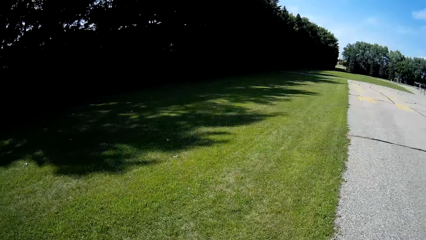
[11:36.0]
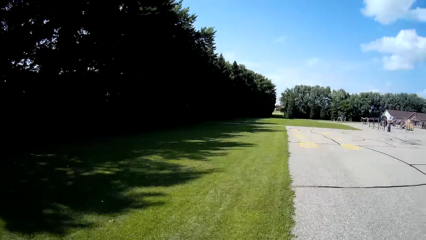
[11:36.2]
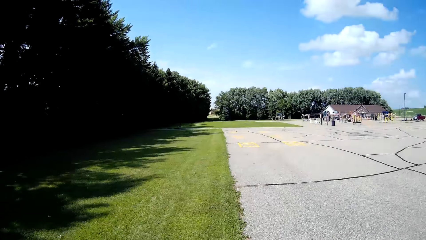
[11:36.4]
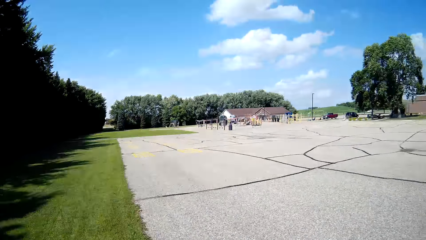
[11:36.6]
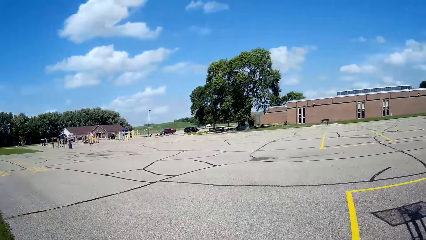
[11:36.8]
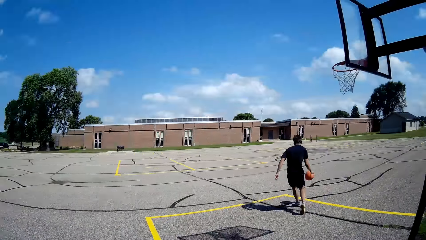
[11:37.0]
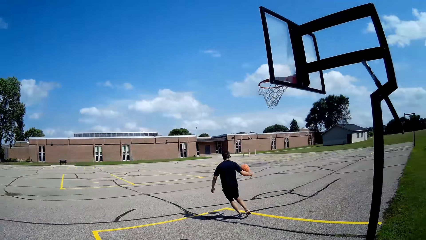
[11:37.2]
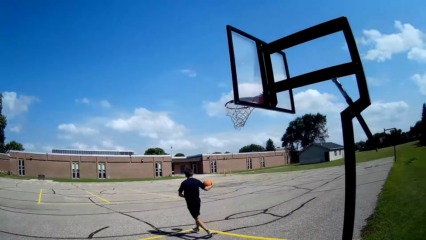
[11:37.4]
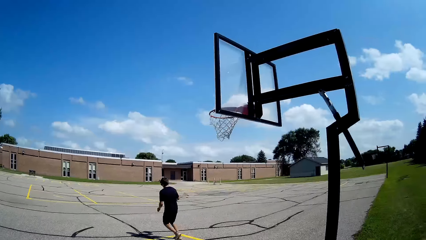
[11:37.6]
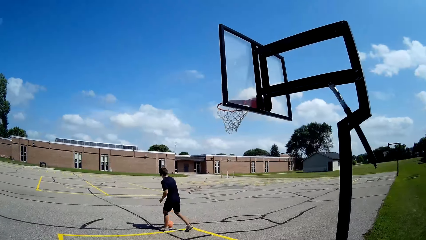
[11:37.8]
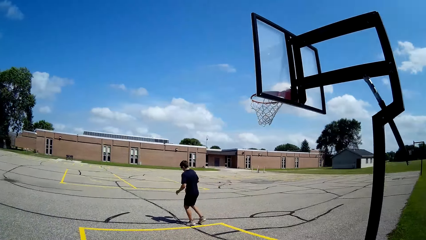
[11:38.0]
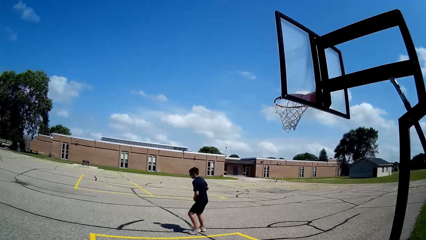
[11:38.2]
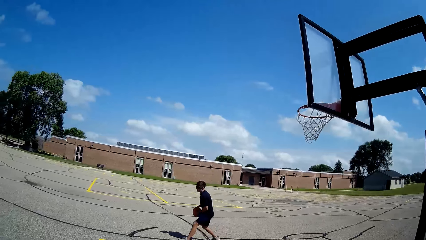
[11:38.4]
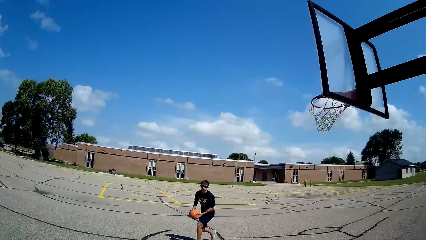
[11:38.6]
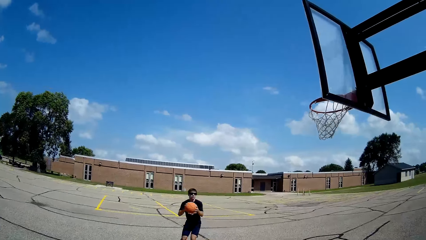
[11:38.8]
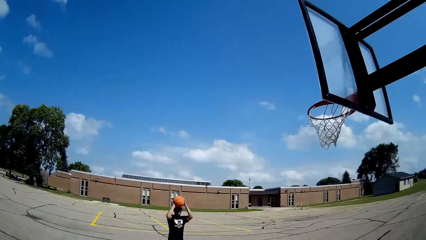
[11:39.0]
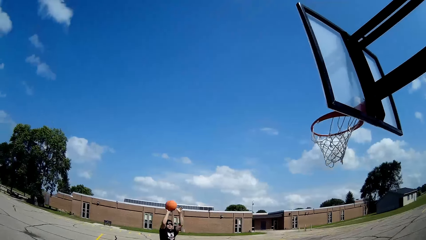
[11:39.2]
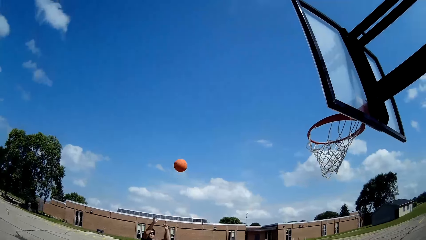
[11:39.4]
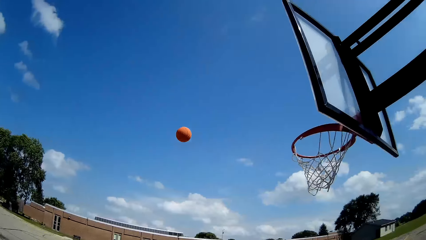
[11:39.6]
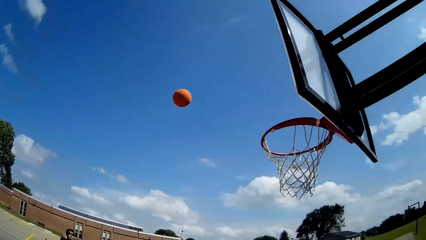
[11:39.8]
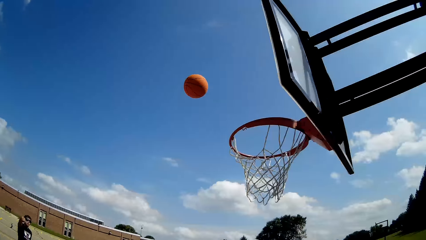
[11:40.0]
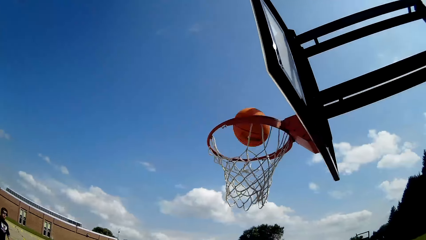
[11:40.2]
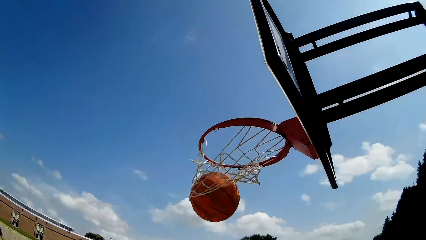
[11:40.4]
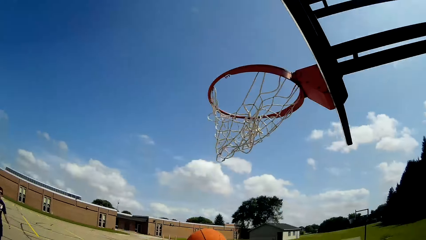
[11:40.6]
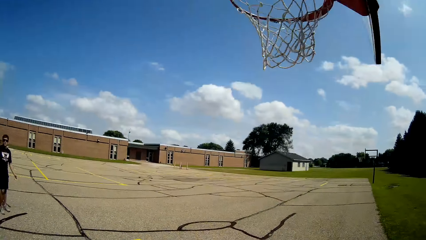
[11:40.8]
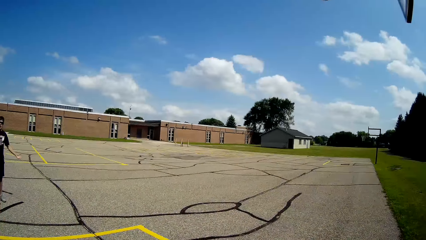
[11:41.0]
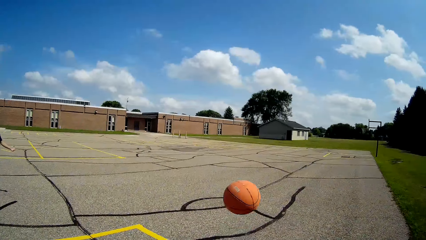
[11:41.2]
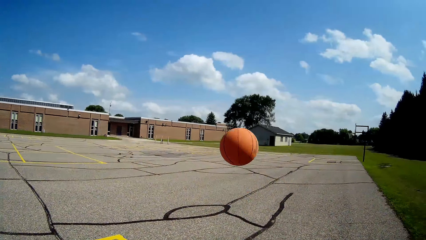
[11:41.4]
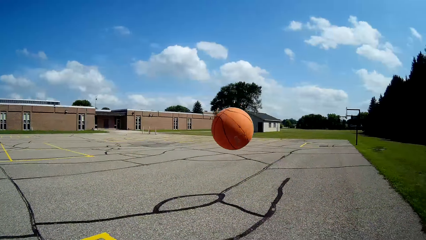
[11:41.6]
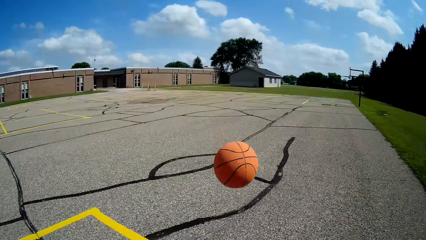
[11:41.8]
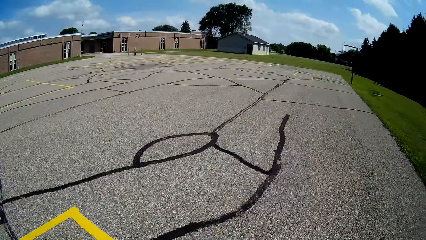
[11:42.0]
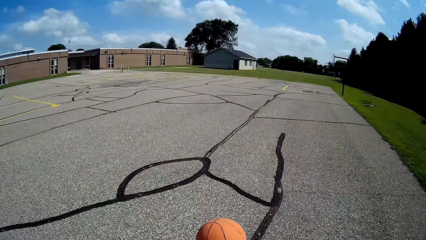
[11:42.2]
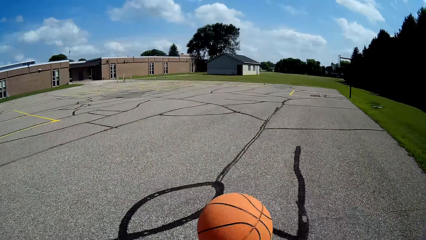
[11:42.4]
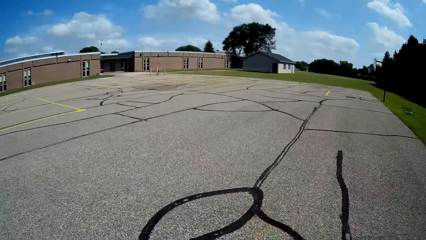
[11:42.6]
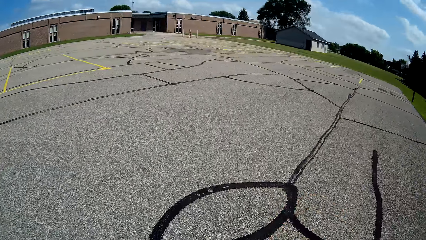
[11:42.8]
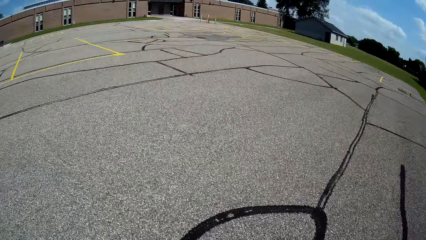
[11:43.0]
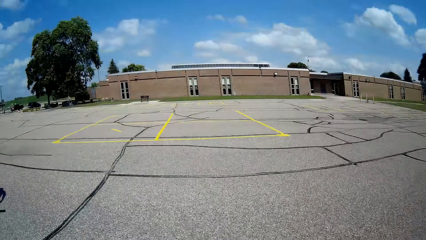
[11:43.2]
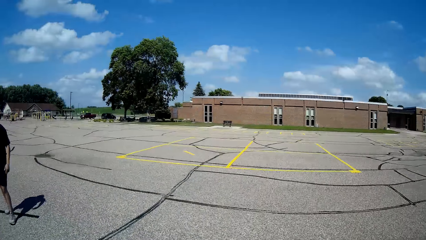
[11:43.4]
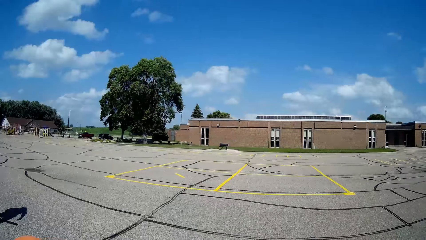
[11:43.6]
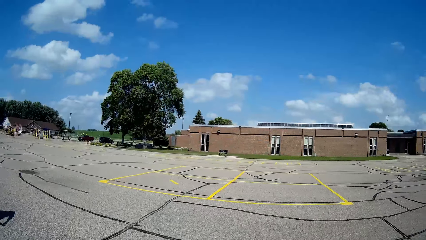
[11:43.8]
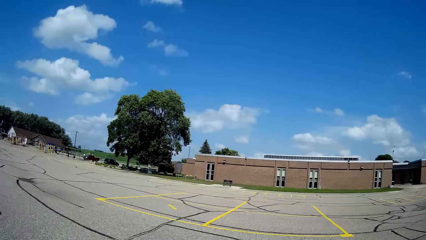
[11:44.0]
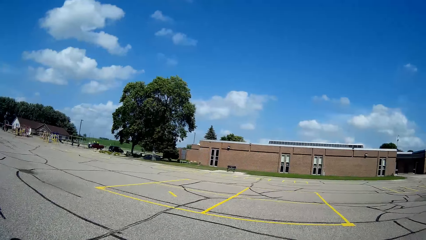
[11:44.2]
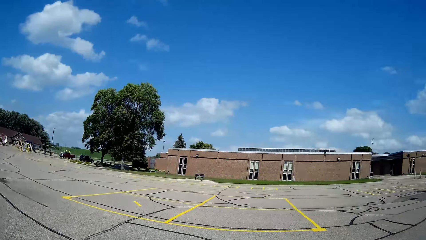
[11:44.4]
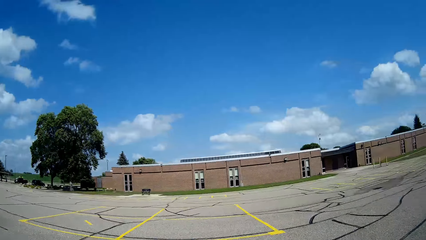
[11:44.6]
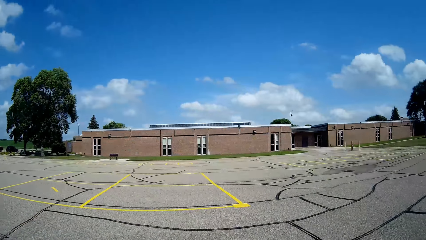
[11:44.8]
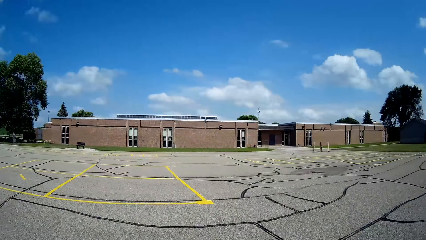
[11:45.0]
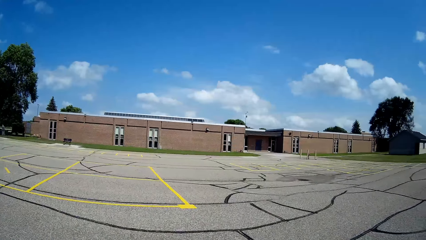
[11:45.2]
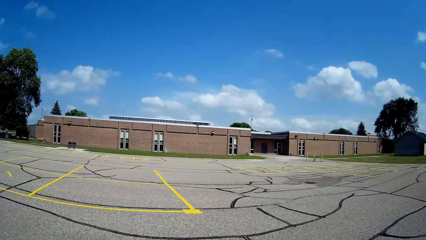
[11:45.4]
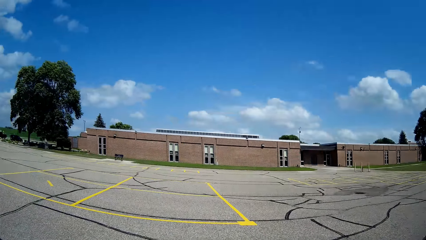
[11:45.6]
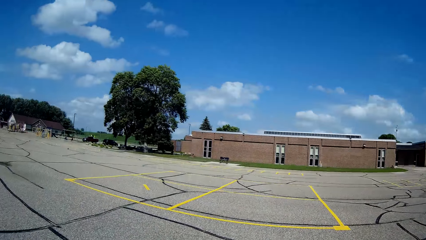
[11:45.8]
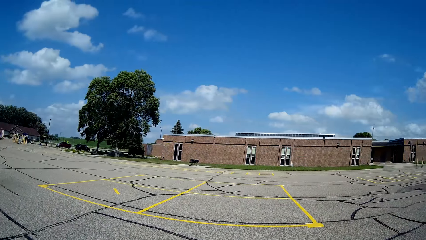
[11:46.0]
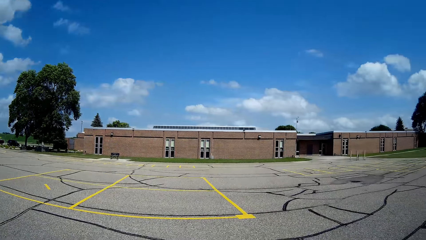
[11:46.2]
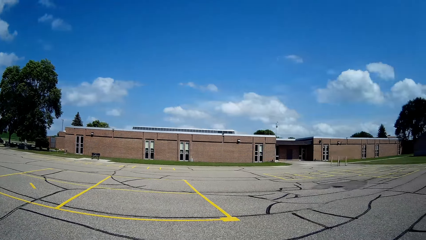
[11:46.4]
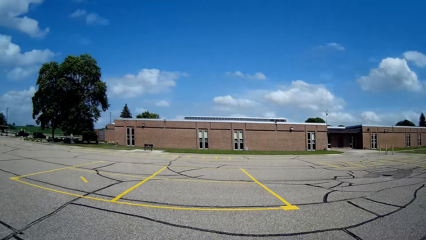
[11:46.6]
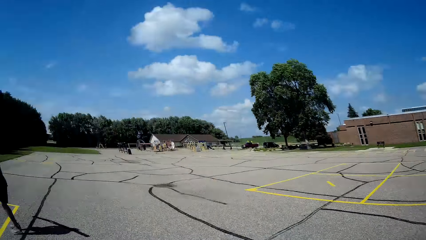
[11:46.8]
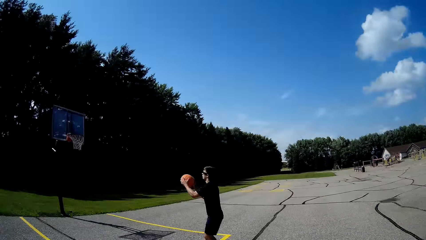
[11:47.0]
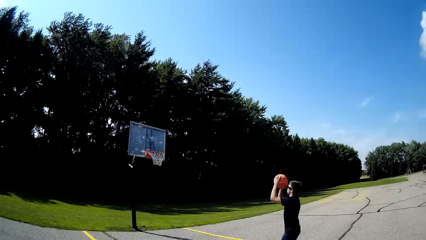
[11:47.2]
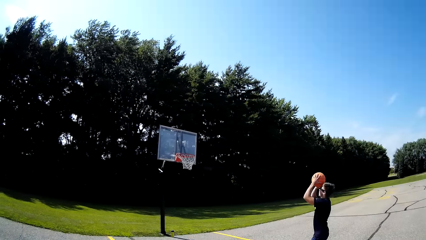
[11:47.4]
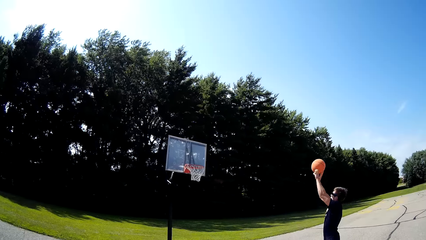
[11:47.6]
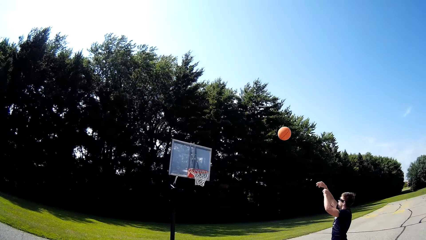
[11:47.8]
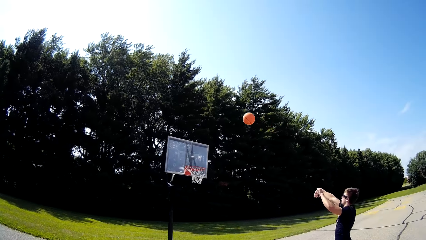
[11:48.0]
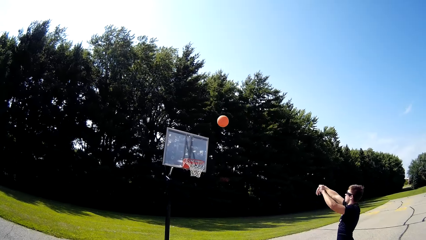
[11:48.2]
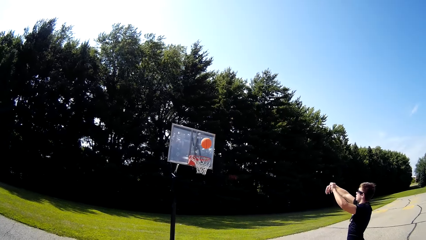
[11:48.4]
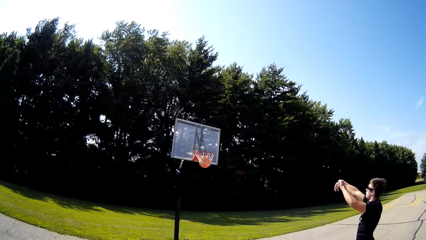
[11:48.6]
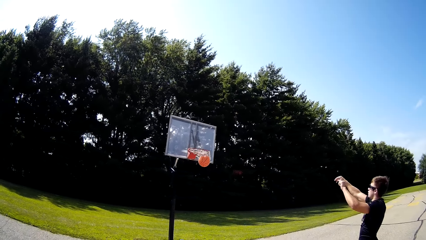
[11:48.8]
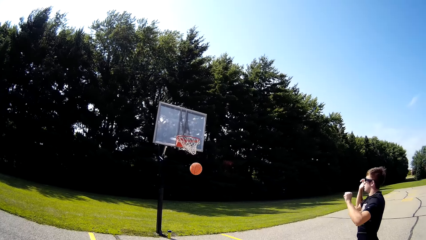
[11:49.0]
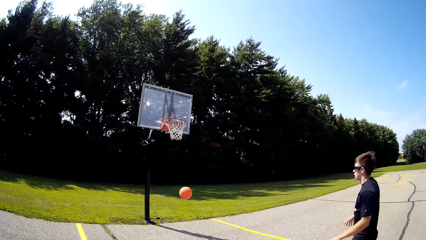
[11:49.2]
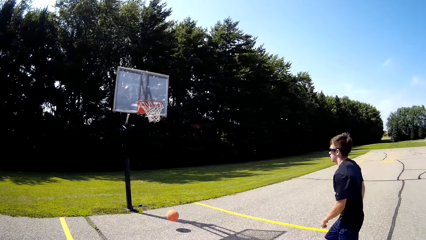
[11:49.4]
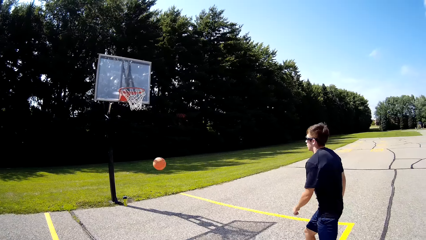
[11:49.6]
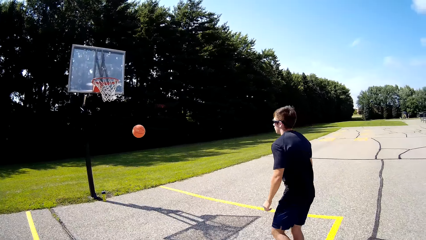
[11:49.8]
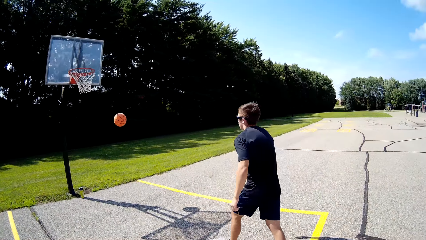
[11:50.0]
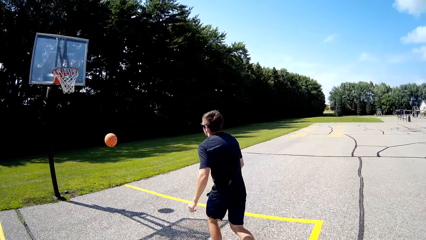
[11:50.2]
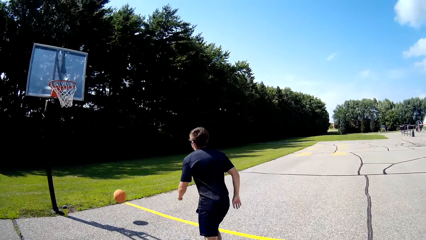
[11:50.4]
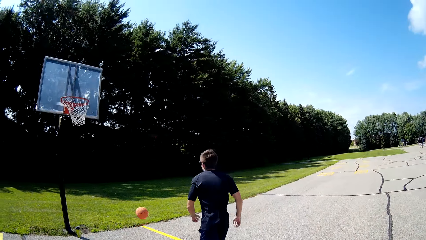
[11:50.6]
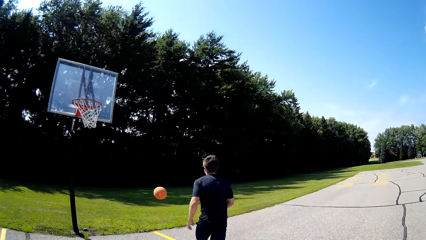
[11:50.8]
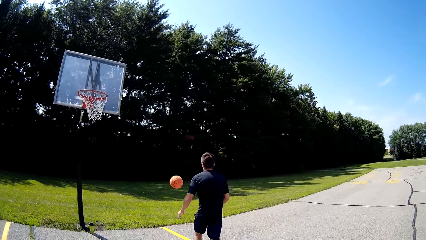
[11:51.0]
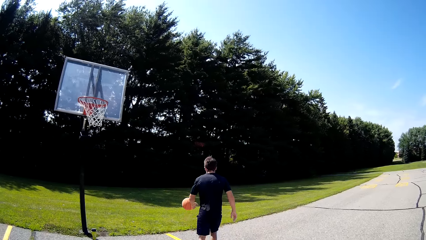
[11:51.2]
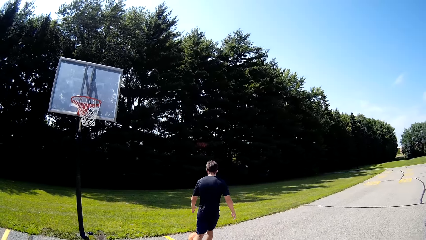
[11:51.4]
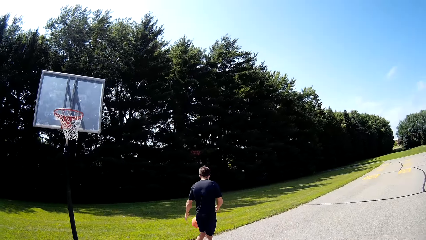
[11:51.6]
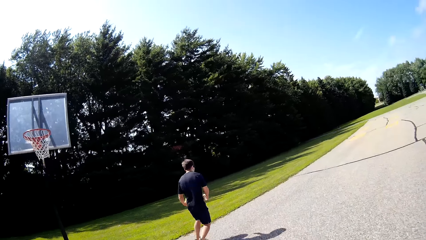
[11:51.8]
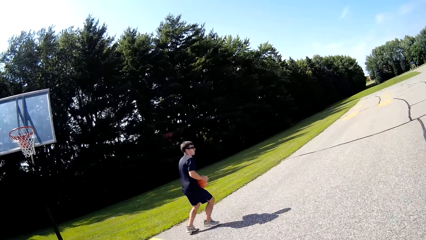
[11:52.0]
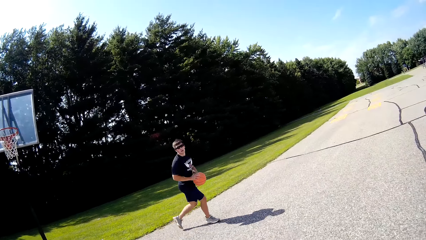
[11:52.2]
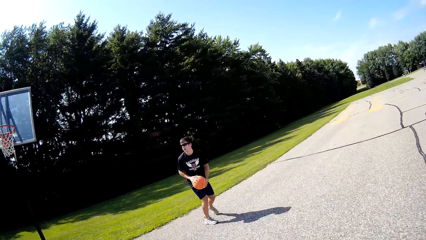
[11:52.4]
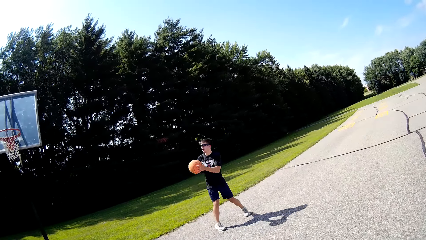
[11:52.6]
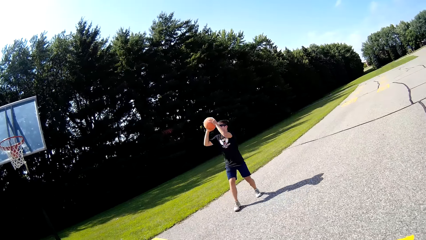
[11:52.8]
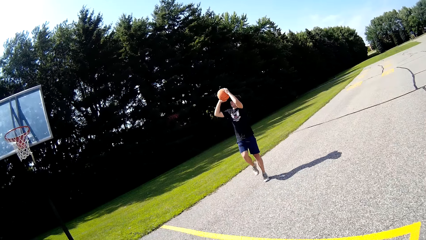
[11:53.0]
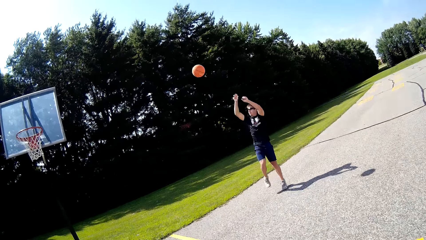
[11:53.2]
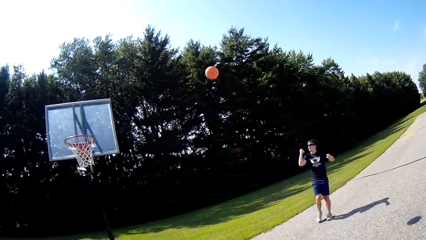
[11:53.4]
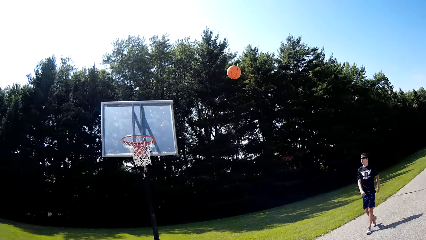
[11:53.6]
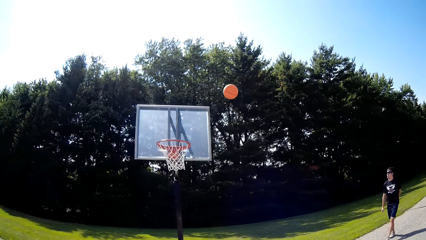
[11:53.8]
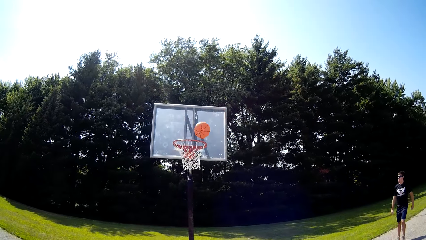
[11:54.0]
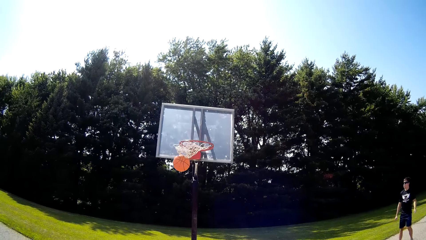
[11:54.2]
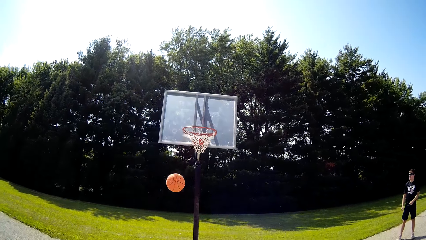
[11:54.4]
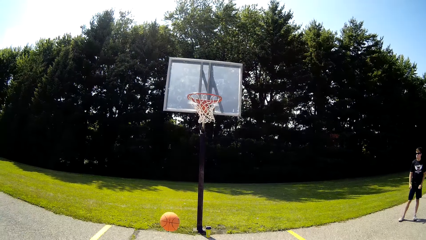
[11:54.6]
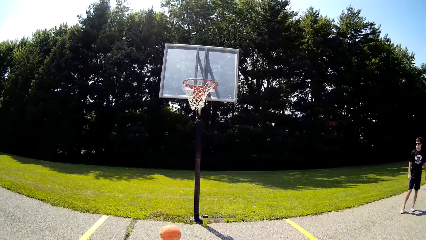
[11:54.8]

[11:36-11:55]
The camera wearer walks around. A person makes a shot. The camera wearer picks up a ball. They look around. The person makes a shot. The camera wearer talks to the person. The person picks up the ball and makes a shot.
